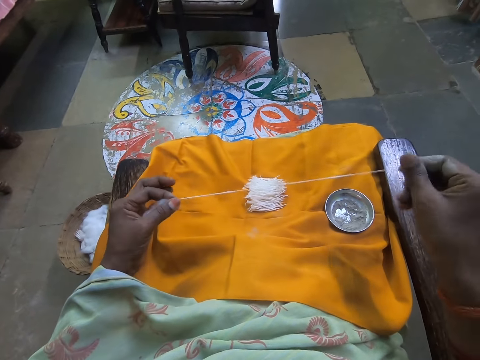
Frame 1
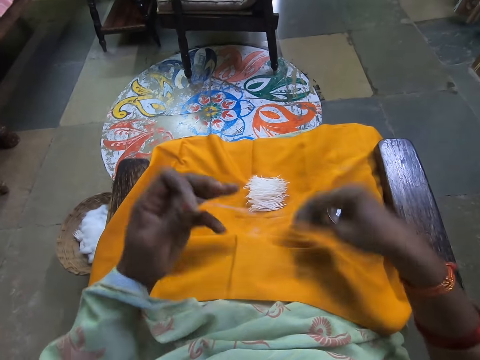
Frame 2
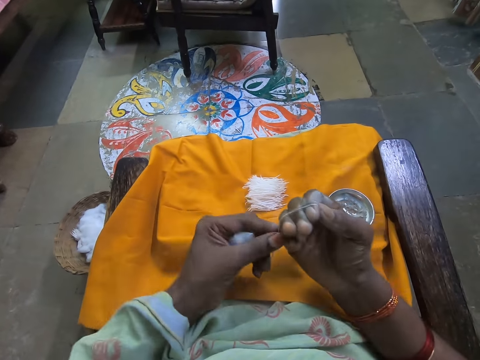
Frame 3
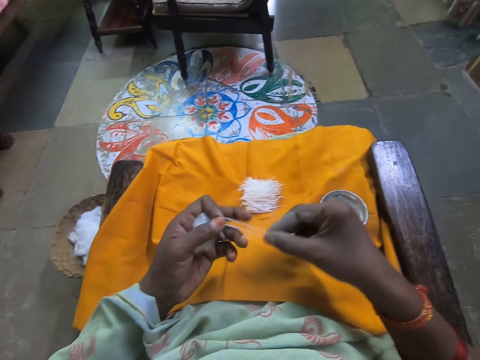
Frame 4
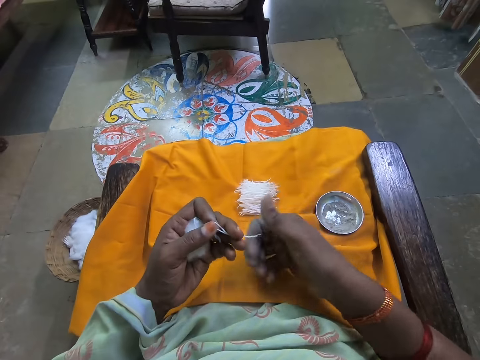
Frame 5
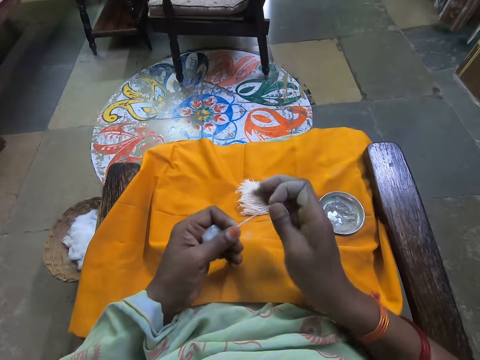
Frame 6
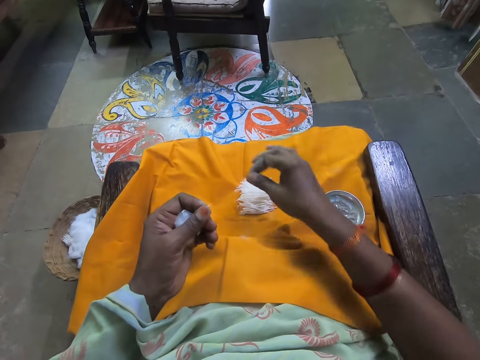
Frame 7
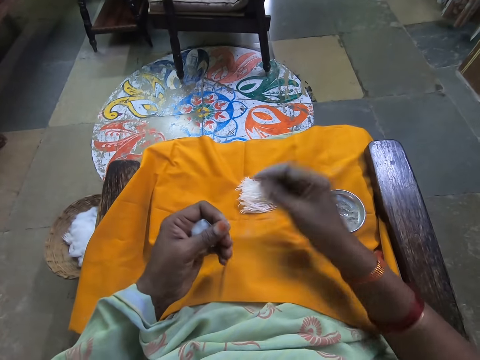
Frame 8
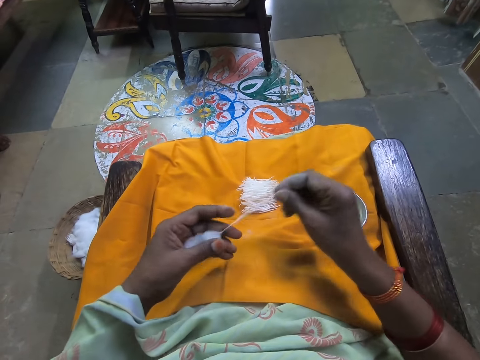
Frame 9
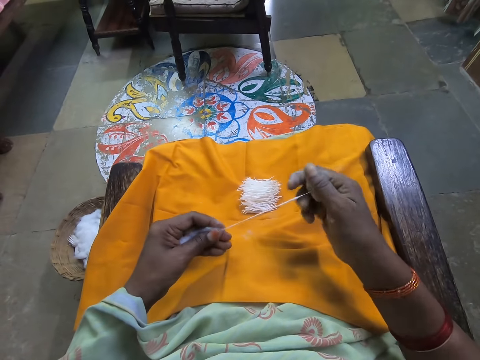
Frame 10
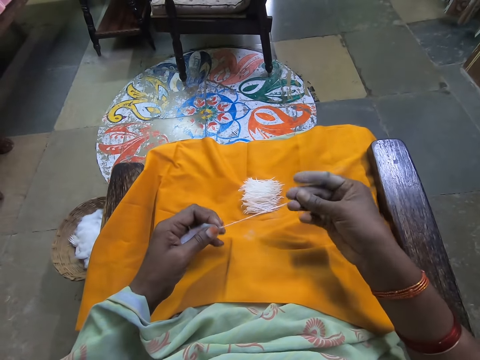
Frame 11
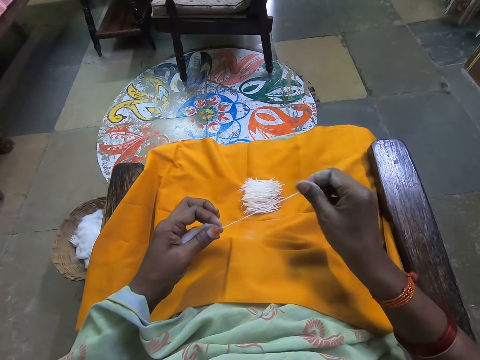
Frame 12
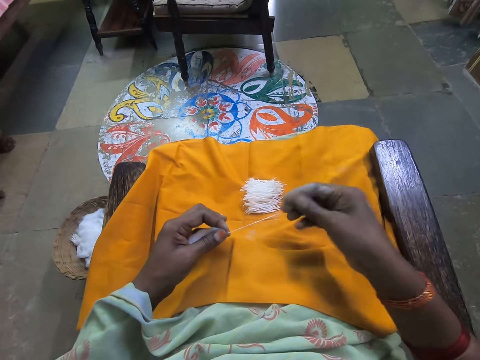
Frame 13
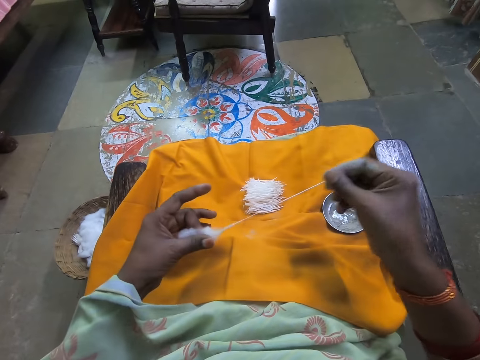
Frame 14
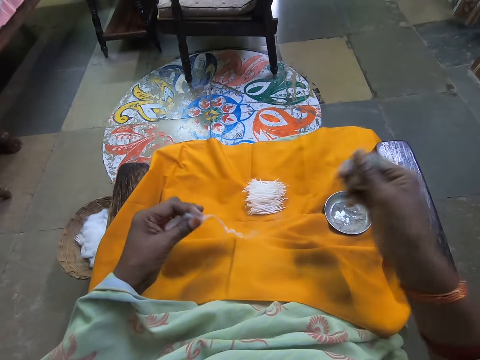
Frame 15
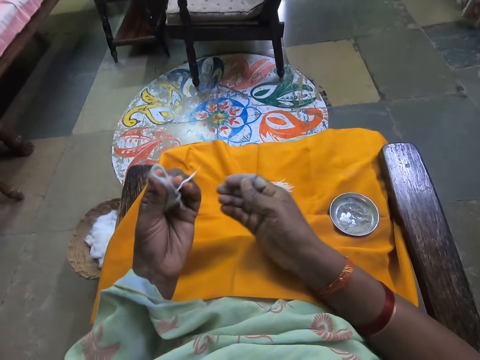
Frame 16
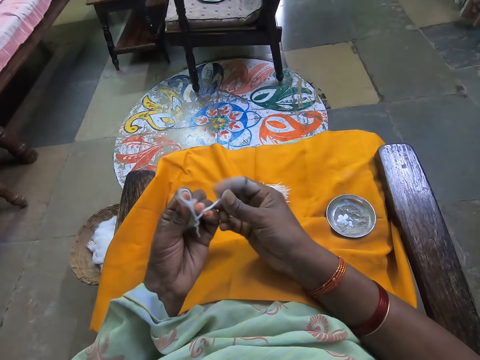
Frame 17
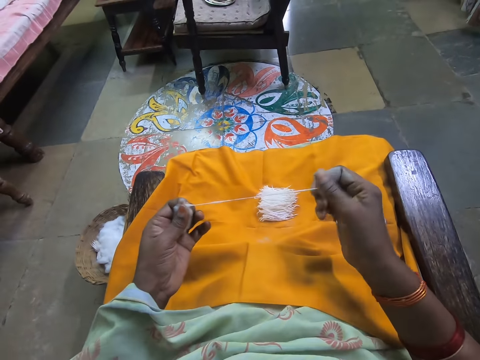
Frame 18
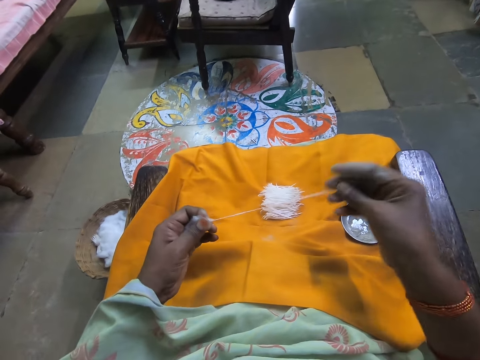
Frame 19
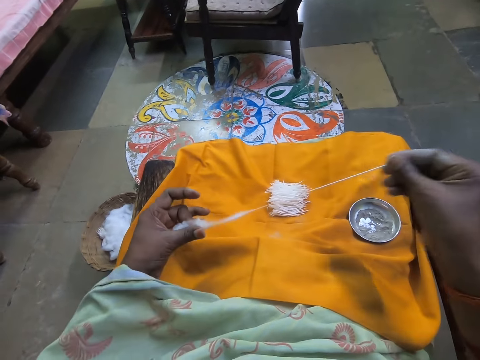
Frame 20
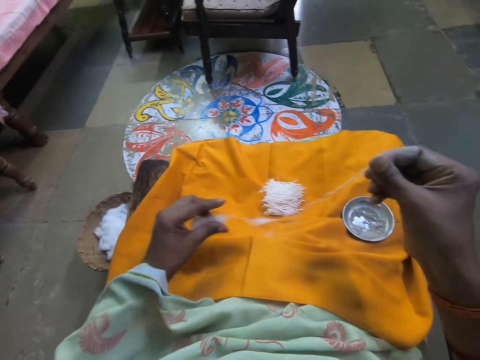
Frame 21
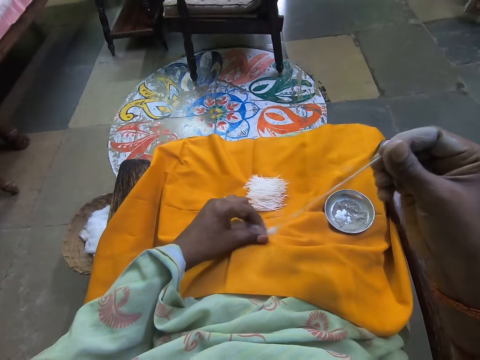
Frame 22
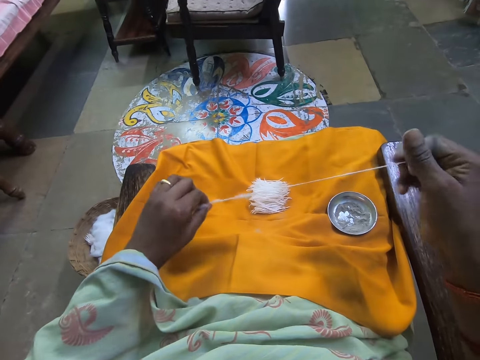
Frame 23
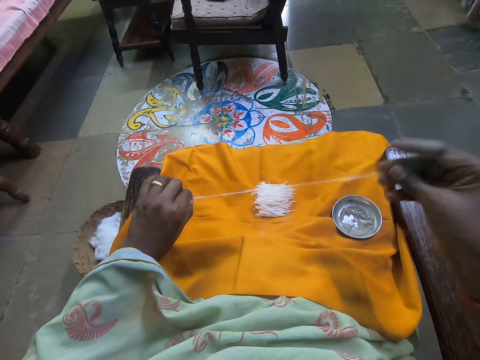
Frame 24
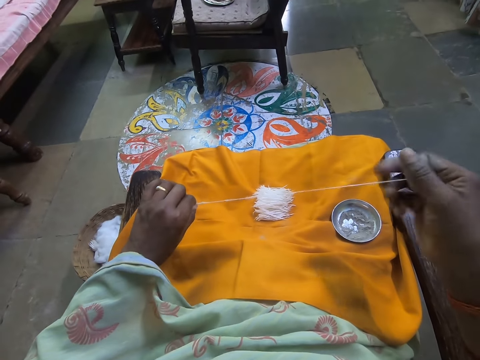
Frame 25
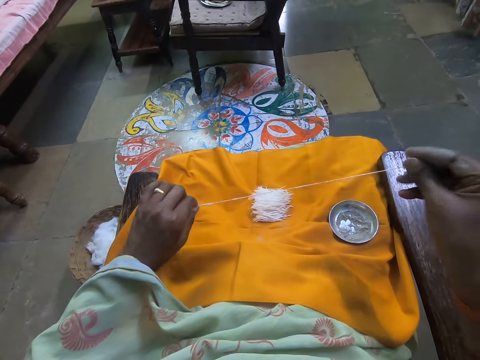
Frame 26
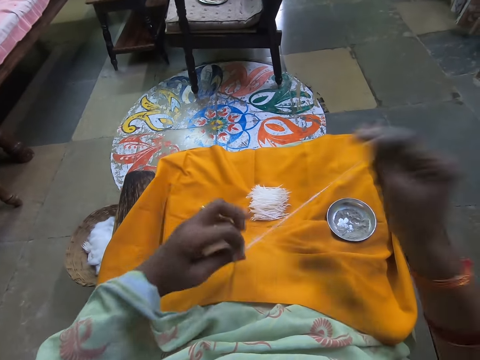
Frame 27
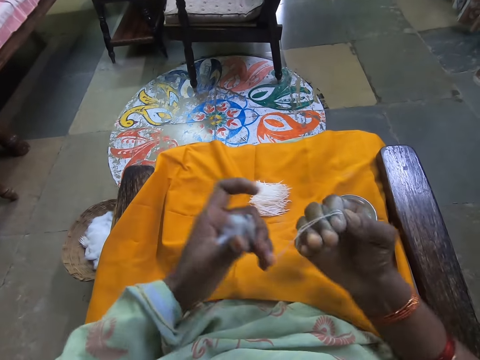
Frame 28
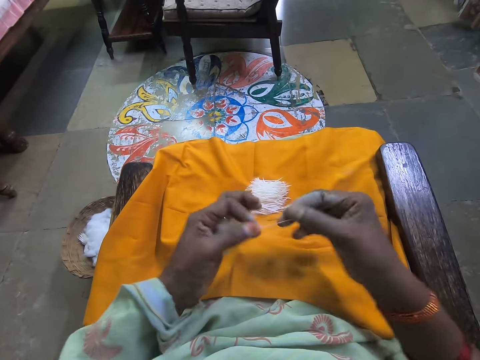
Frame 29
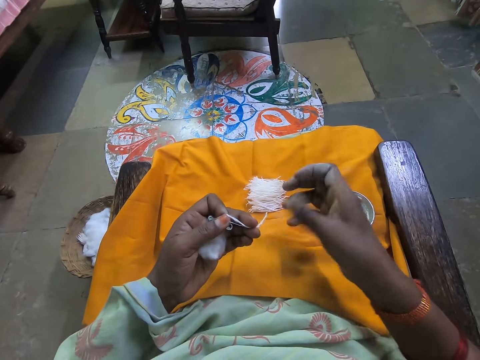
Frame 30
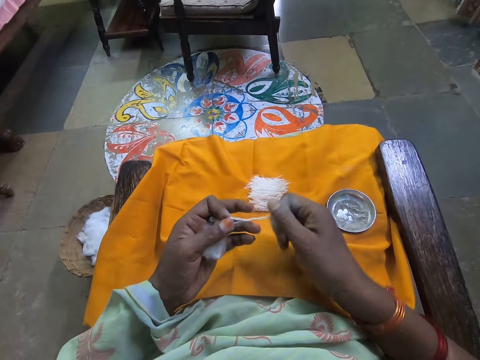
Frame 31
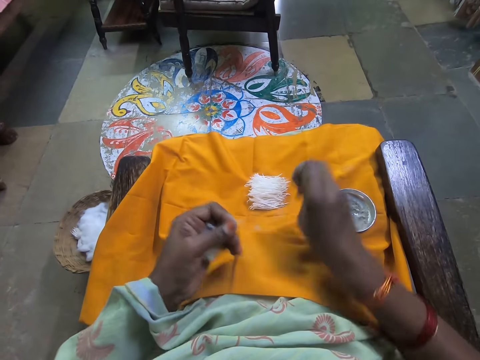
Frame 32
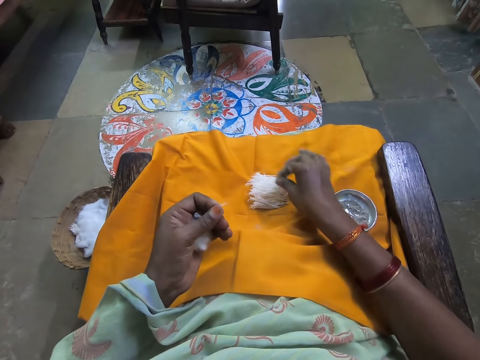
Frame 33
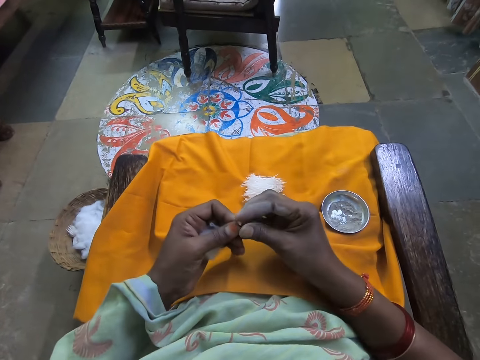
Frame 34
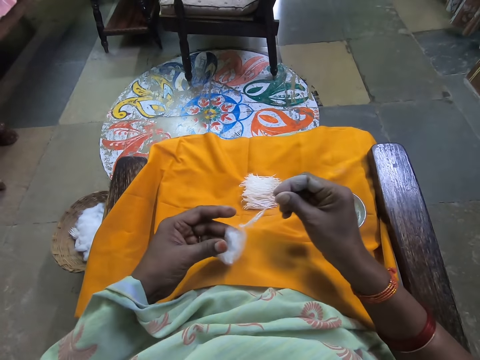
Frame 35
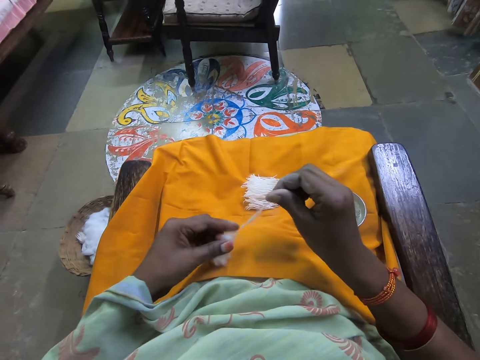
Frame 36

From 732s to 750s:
The camera wearer folds the cotton strand with her right hand. She cuts the cotton strand with her right hand. She drops the cotton strand on the cloth with her right hand. She pulls the cotton strand from the ball of cotton wool with her right hand. She folds the cotton strand with her right hand. She cuts the cotton strand with her right hand. She drops the cotton strand on the cloth with her right hand.

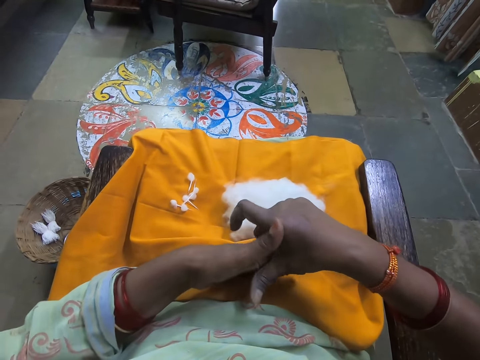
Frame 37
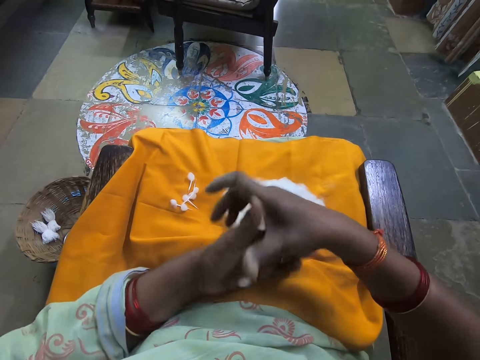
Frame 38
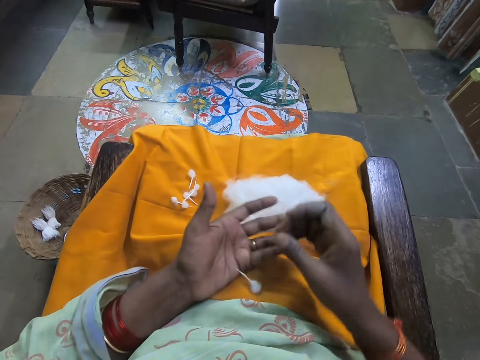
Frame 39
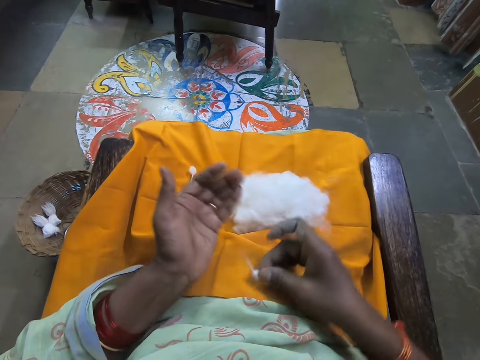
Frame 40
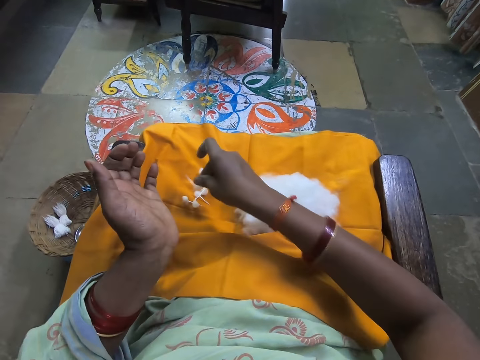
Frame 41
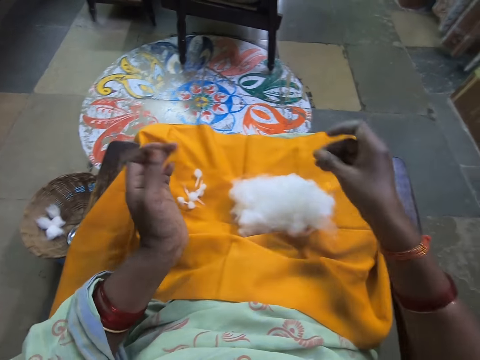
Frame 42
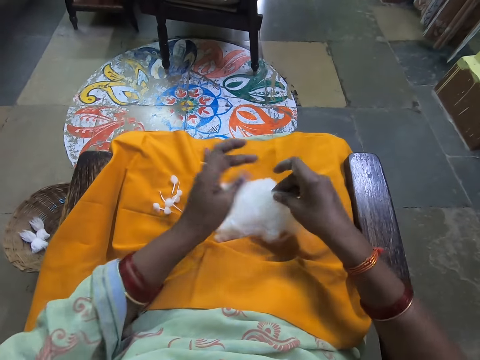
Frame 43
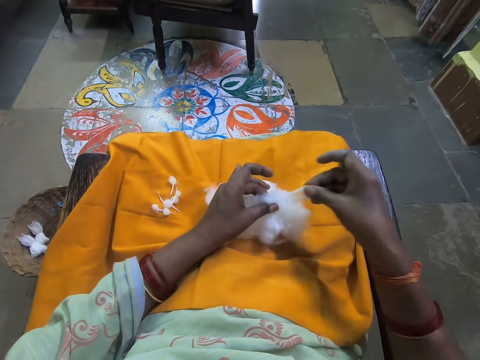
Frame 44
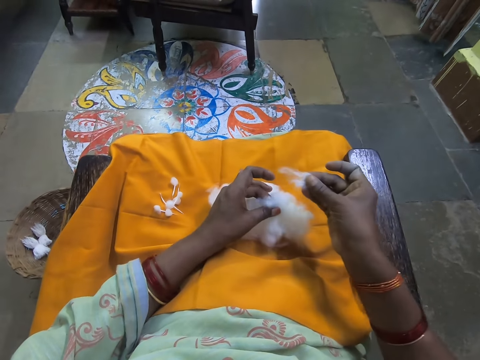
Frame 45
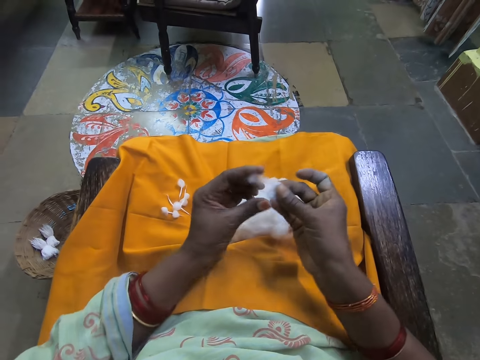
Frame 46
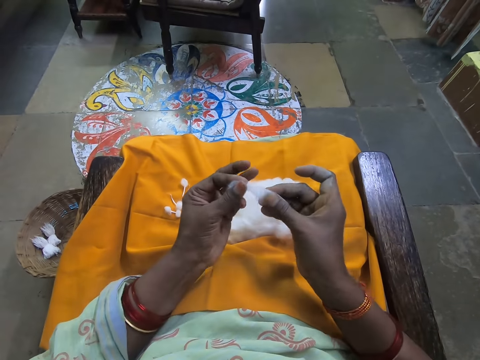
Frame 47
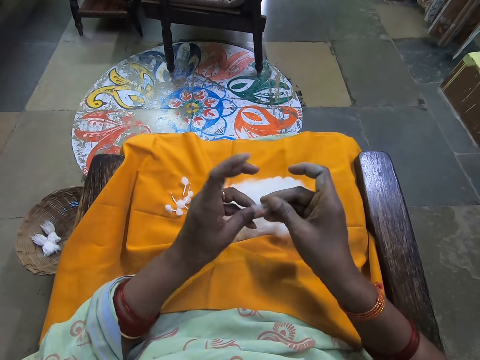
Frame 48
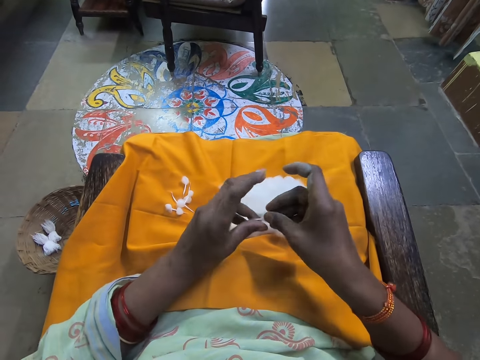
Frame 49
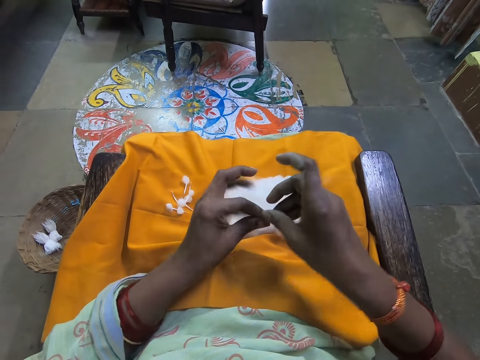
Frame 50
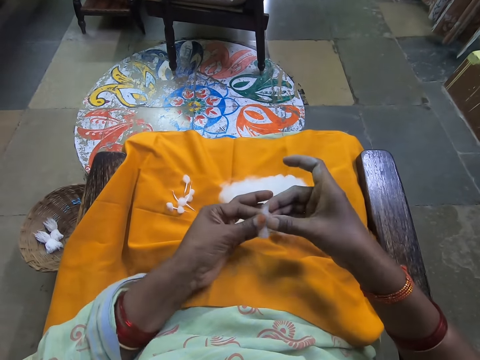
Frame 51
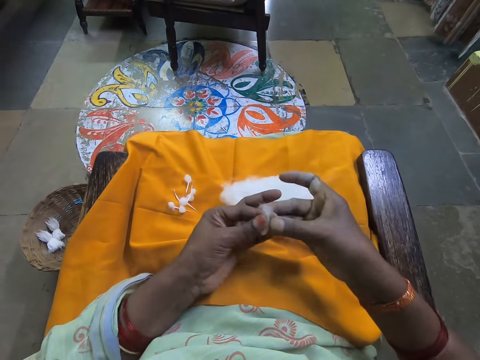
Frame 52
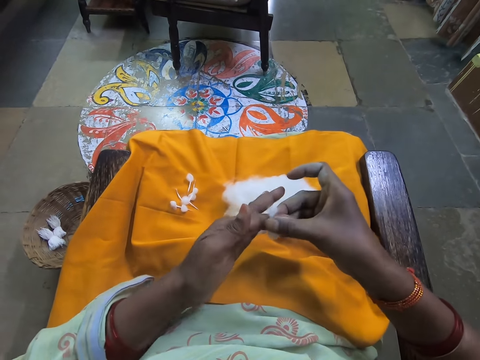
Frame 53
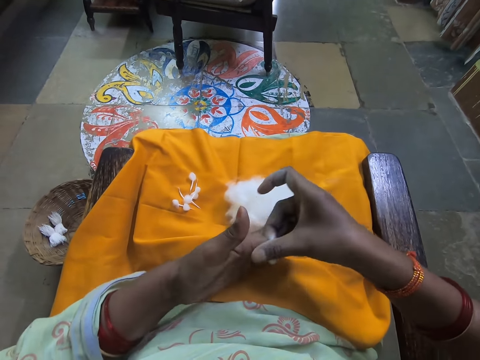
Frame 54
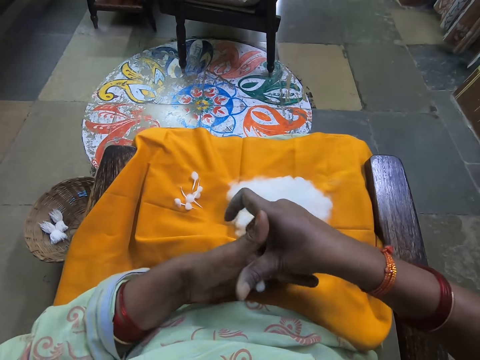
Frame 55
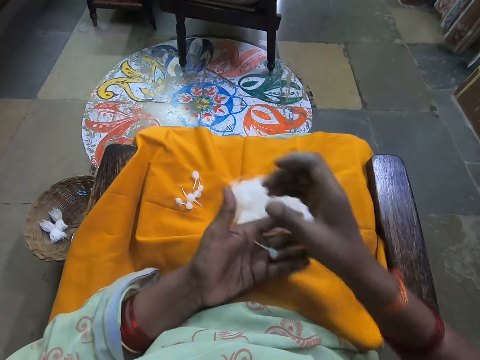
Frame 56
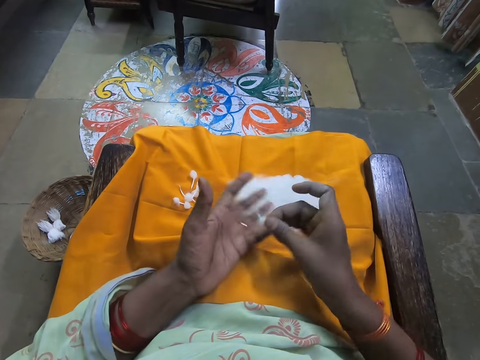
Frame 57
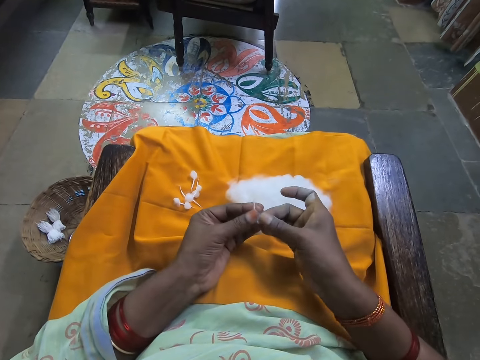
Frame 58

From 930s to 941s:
The camera wearer picks the wool on the cloth on her leg with her right hand. She drops the wool on the cloth on her leg with her right hand. She cuts a piece of wool from the bunch of wool on her legs with her right hand. She holds the bunch of wool on the cloth on her legs with her left hand. She rolls the wool with both hands. She passes the wool to her right hand. She passes the wool to her left hand.
